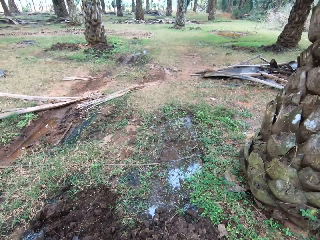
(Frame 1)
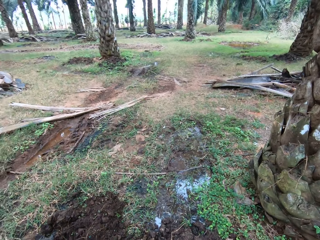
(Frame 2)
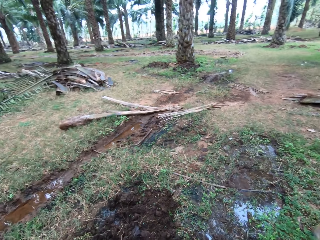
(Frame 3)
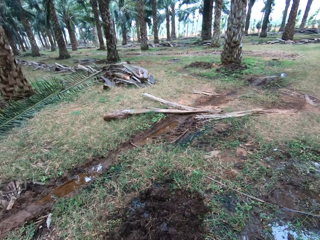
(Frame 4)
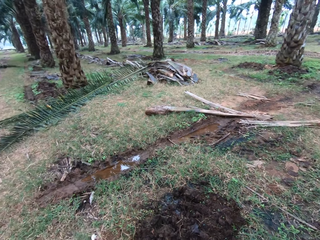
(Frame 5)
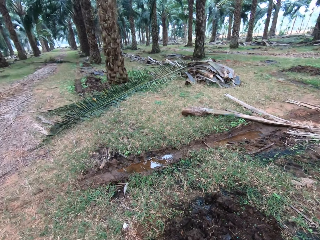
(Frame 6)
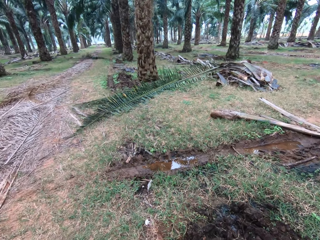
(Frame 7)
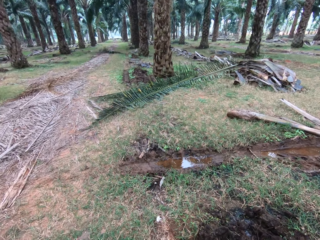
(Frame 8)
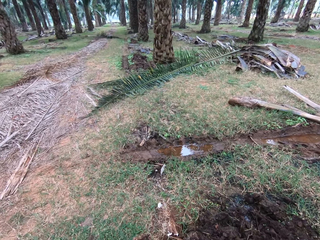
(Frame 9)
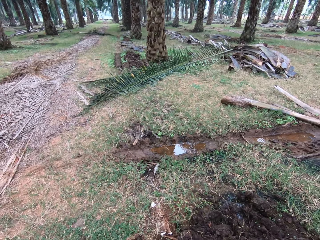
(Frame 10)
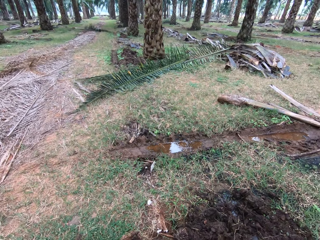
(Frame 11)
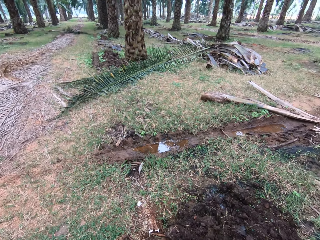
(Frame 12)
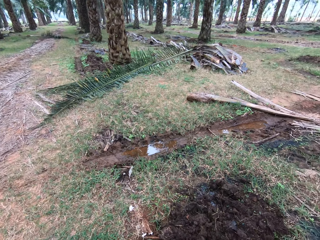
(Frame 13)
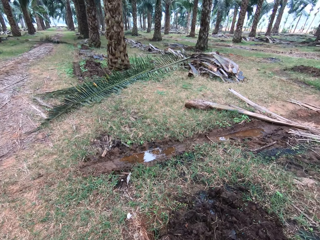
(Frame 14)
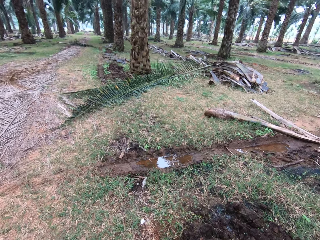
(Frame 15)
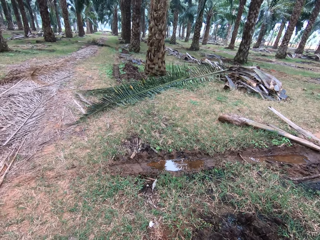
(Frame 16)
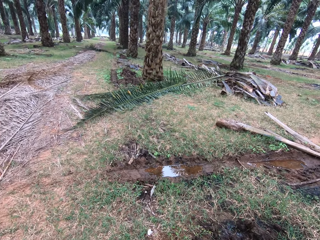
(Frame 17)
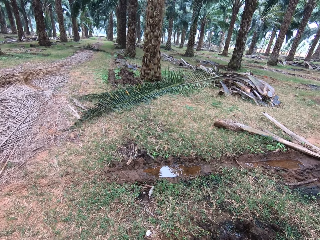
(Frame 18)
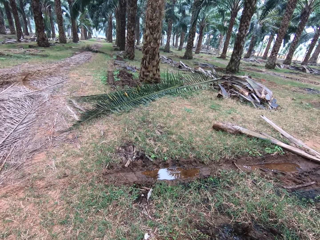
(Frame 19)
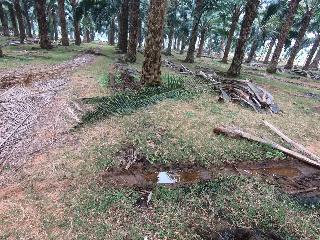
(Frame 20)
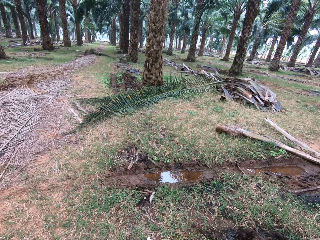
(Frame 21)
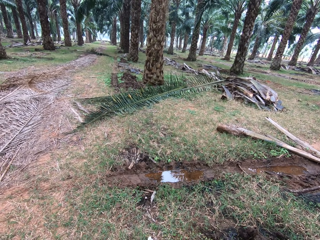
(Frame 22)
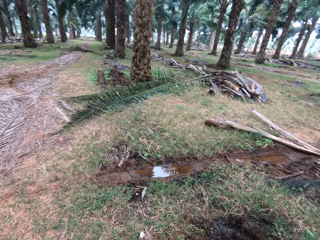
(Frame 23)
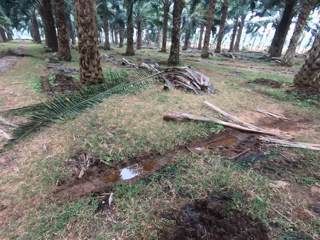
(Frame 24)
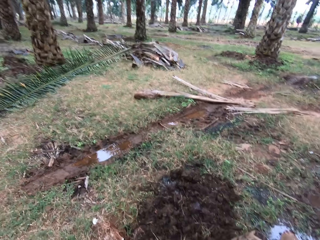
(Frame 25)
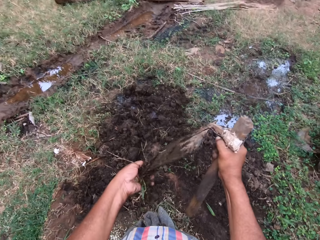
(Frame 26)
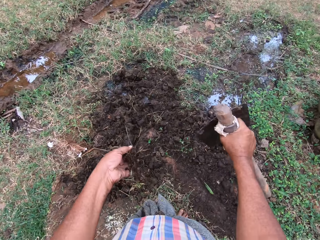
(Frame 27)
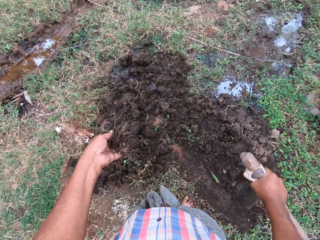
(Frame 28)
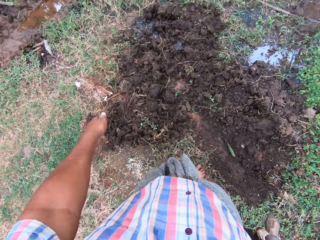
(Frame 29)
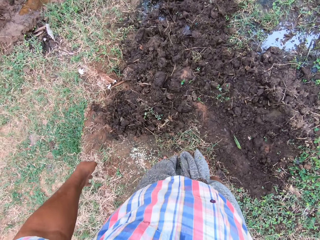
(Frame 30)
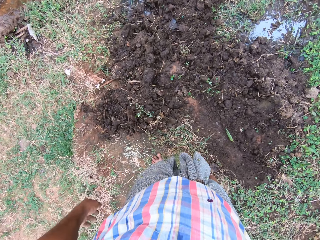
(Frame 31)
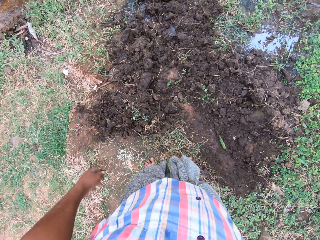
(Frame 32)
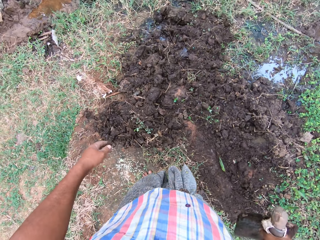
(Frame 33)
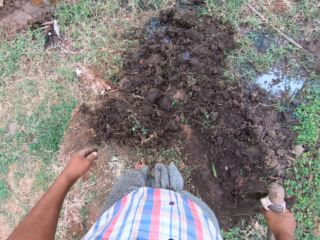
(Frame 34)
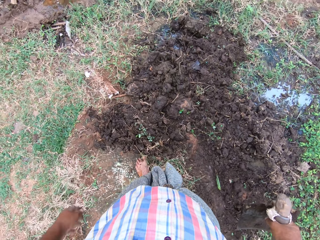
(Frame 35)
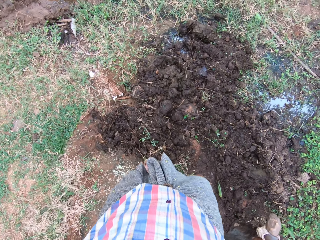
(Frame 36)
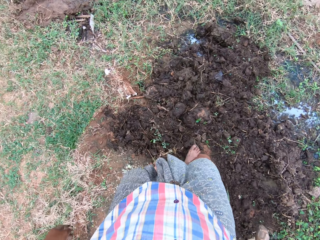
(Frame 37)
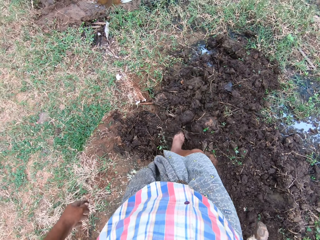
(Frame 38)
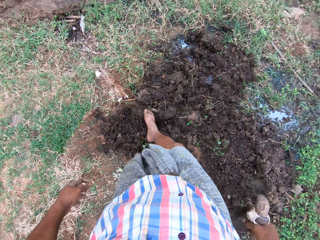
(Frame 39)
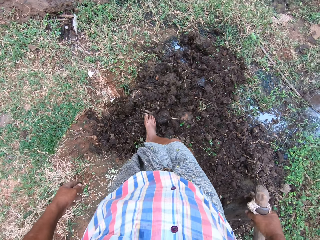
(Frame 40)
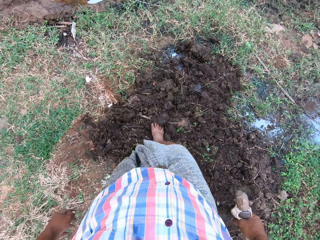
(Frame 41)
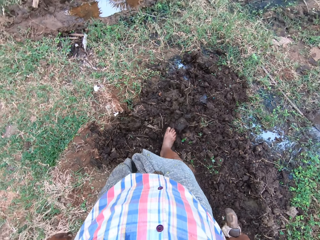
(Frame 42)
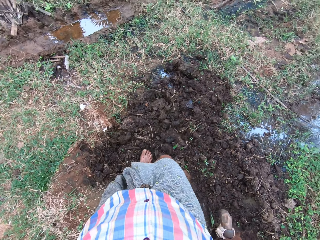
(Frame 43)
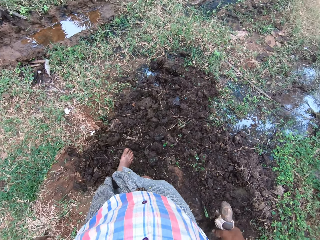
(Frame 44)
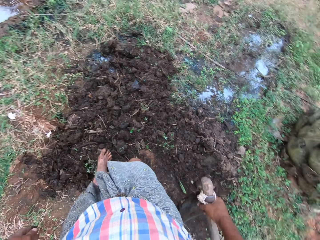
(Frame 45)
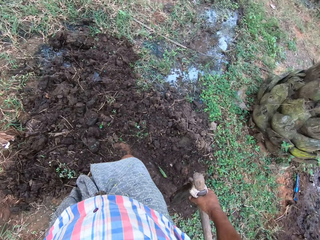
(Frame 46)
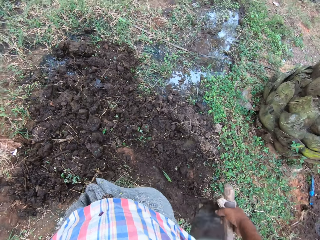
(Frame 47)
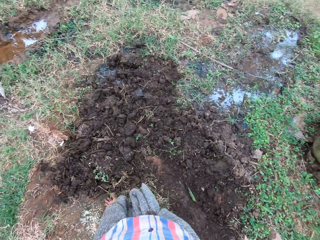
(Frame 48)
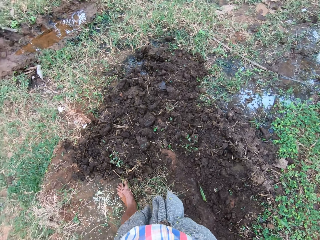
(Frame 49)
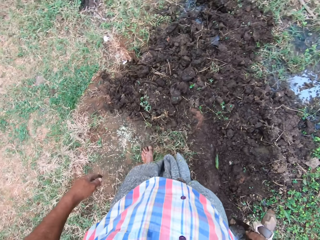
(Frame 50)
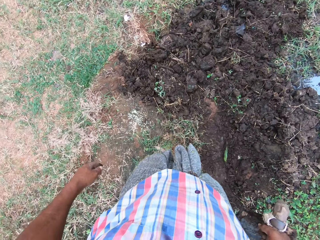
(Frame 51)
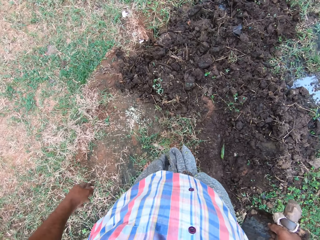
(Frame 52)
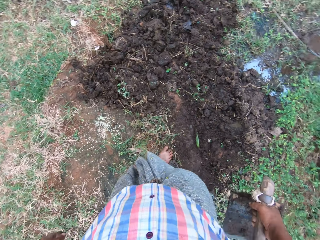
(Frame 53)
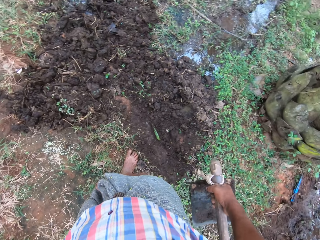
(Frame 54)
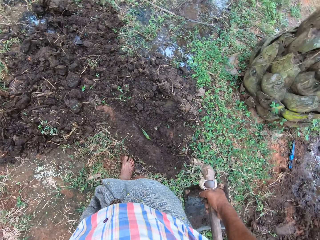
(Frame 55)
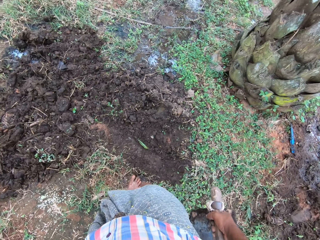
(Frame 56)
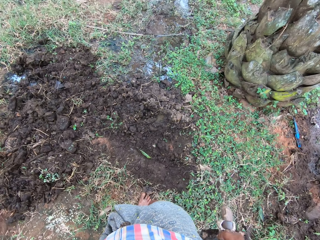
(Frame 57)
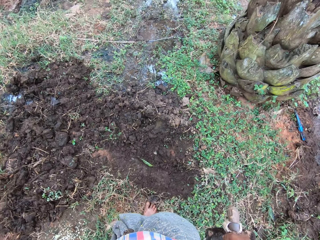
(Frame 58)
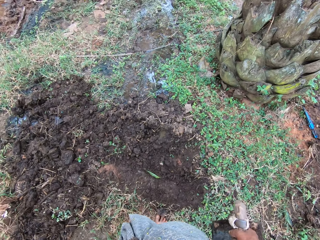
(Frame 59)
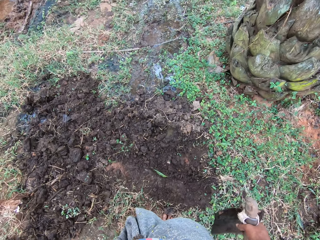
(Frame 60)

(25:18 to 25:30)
The camera wearer removes soil from the blade of the hoe. He drops the soil on the ground and sets the soil with his leg.

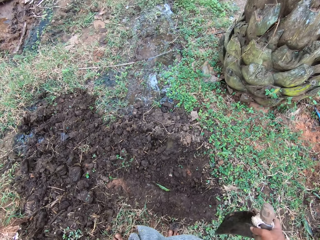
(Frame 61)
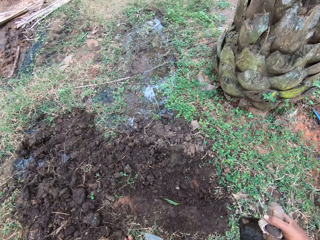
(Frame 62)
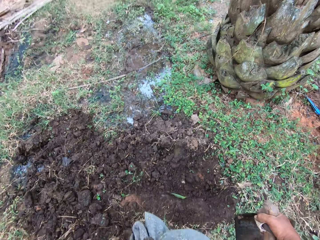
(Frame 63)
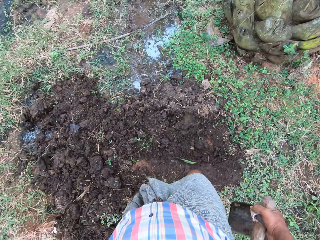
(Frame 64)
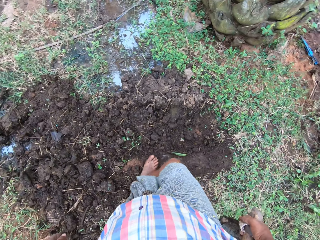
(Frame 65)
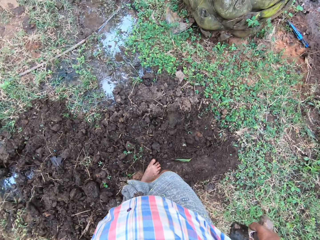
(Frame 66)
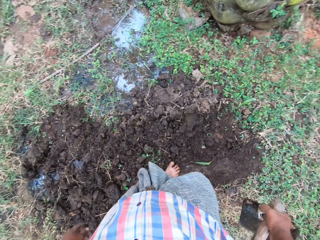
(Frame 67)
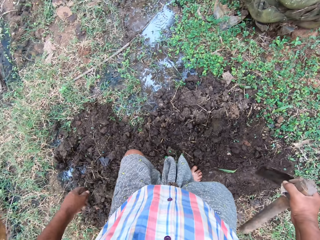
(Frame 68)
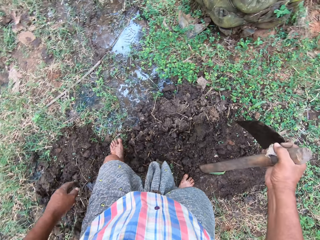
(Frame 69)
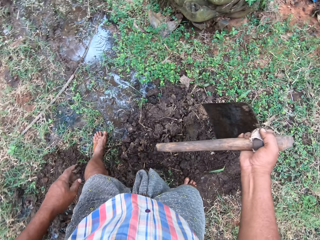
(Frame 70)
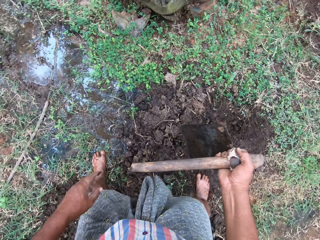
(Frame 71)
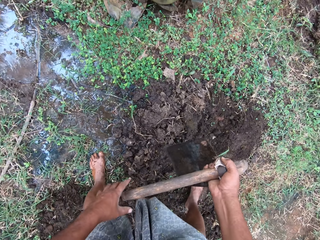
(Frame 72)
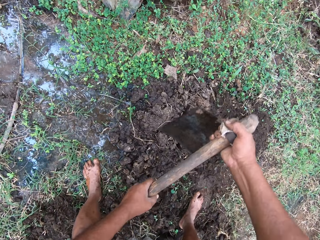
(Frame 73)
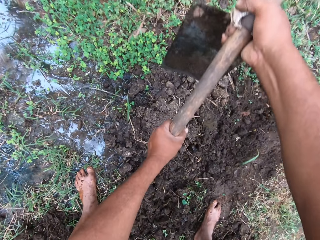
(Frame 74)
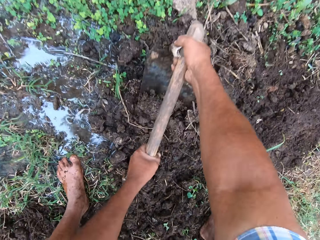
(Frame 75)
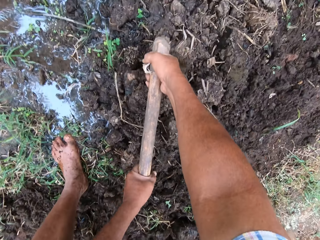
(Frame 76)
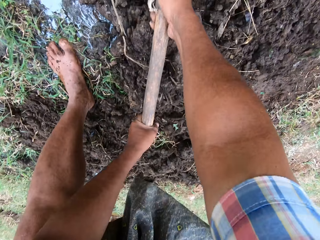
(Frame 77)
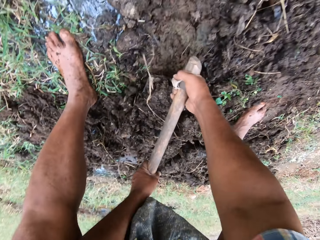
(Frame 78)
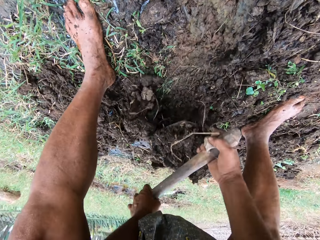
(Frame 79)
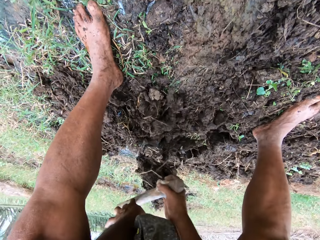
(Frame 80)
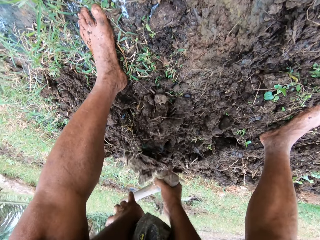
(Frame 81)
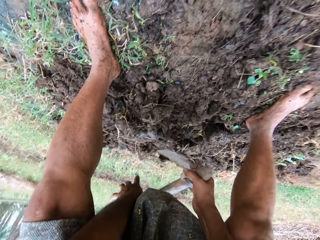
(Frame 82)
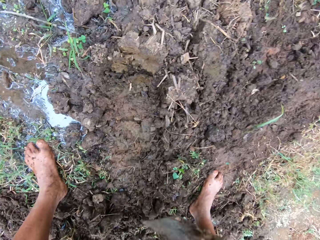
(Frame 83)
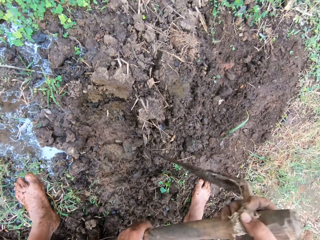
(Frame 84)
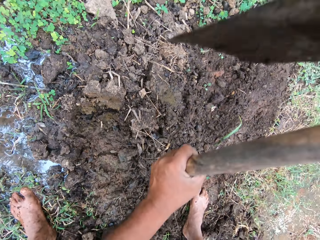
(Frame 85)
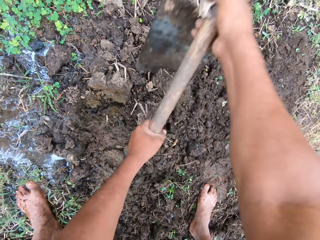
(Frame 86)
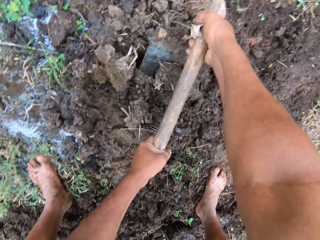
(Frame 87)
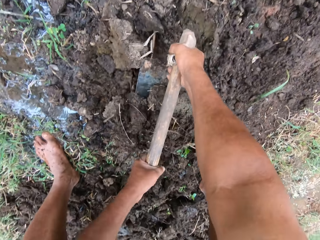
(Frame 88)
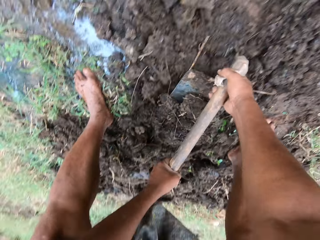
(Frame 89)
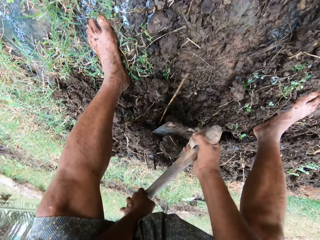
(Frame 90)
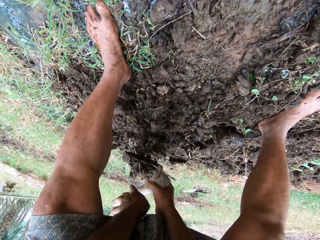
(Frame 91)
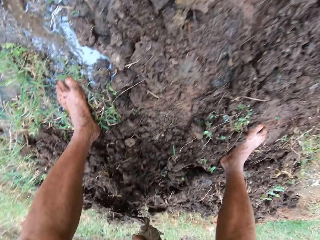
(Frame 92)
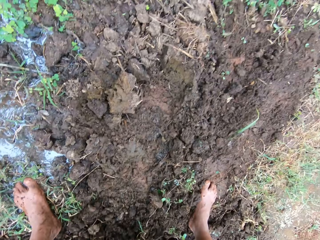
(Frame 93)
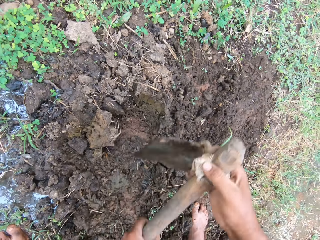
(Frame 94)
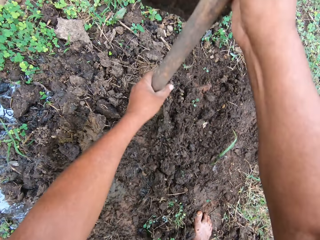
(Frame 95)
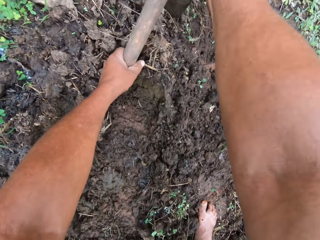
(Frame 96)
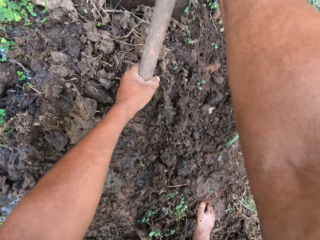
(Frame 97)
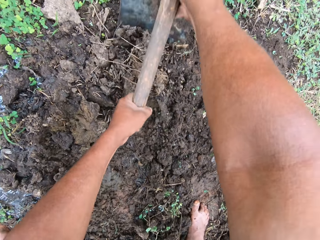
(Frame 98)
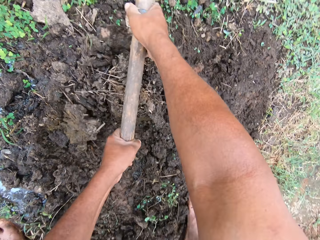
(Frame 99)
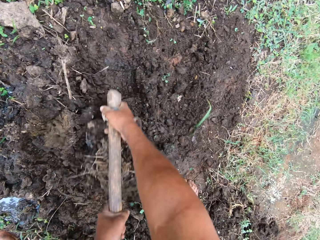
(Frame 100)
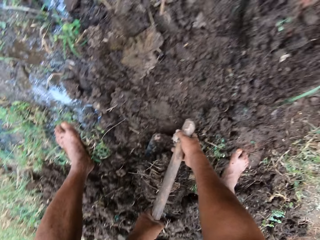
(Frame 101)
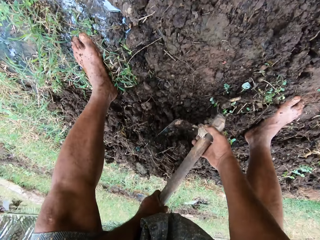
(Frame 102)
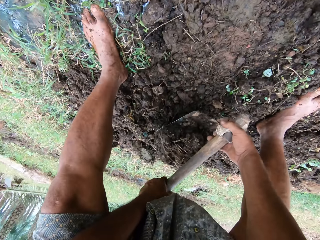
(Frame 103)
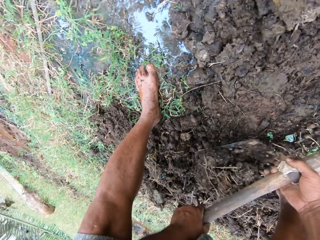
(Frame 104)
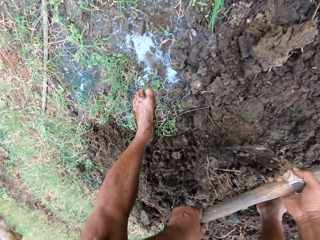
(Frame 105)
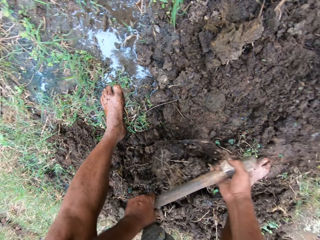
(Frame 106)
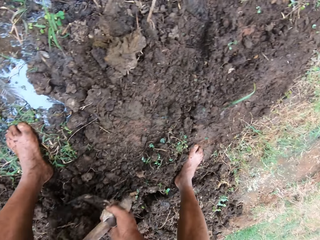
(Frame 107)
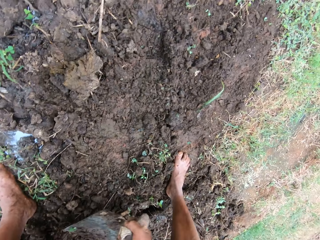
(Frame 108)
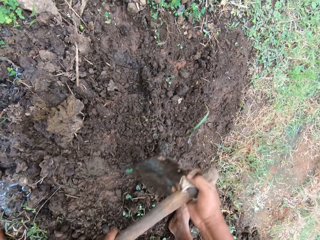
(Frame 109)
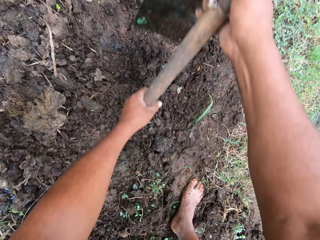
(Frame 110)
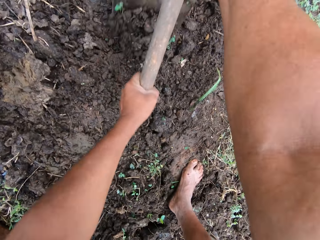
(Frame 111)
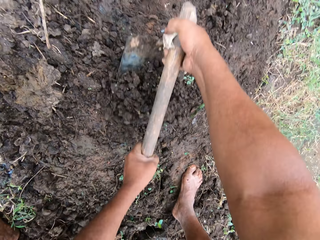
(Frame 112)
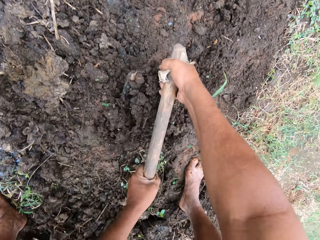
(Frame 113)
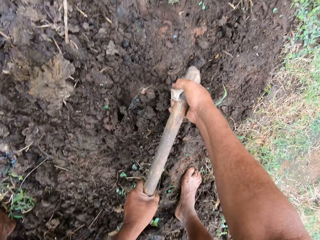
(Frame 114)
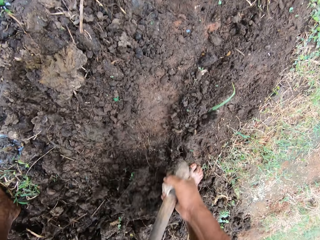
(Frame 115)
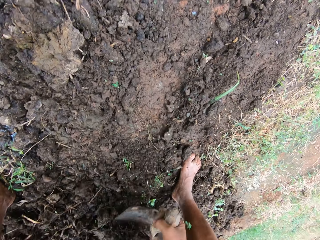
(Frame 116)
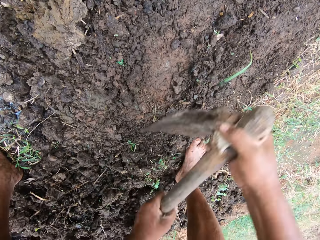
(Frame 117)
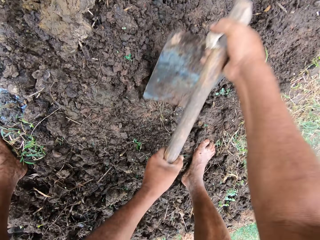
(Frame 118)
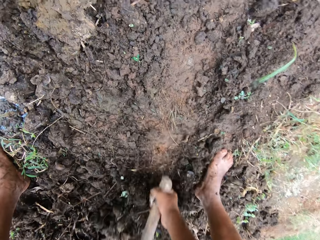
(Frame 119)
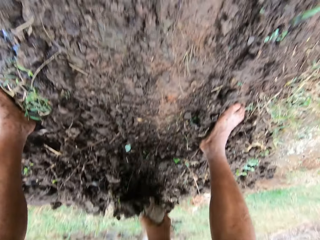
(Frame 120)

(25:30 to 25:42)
The camera wearer resumes filling the pool of water with soil. They hold a jembe.
